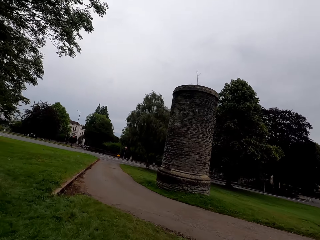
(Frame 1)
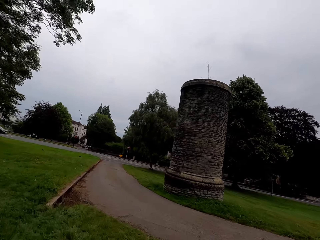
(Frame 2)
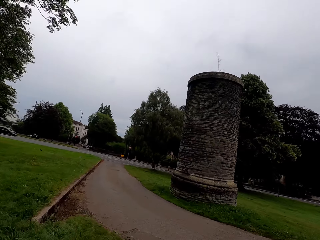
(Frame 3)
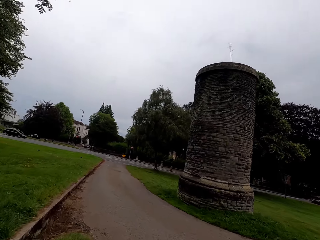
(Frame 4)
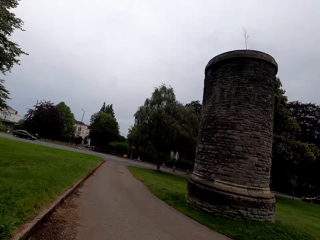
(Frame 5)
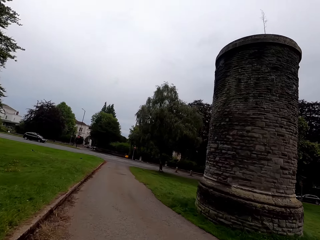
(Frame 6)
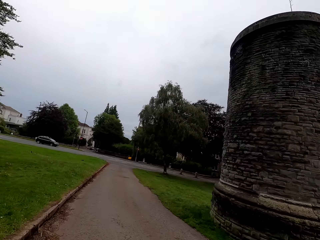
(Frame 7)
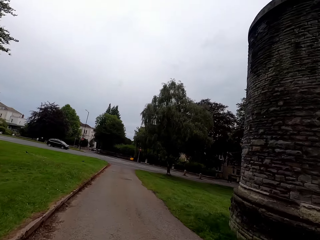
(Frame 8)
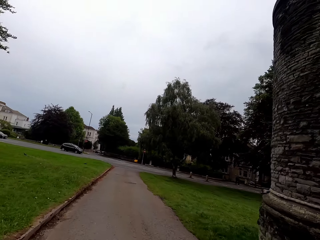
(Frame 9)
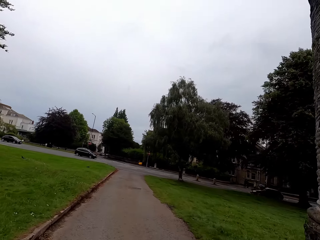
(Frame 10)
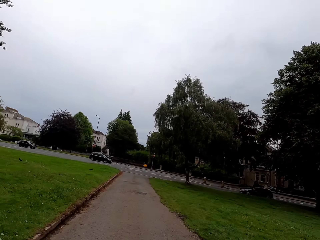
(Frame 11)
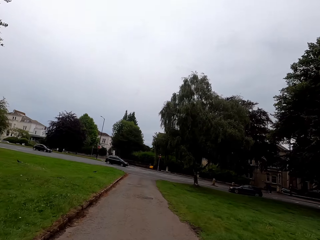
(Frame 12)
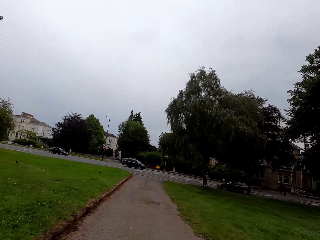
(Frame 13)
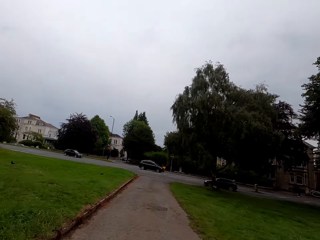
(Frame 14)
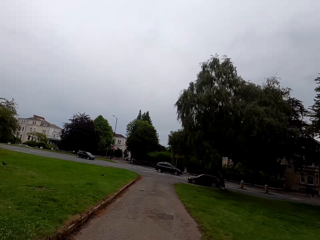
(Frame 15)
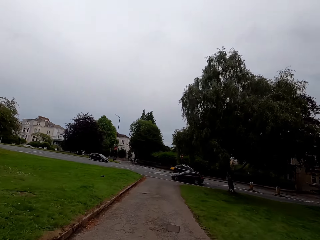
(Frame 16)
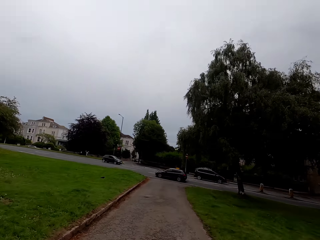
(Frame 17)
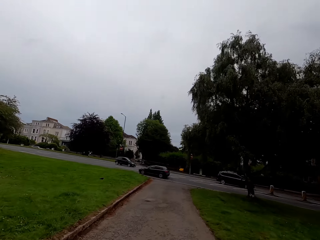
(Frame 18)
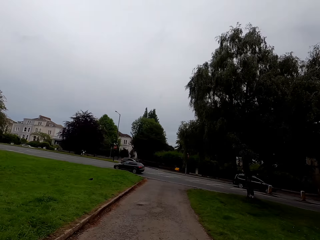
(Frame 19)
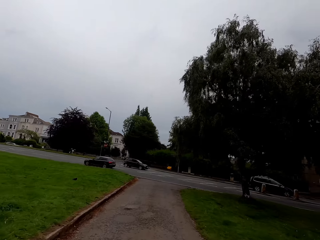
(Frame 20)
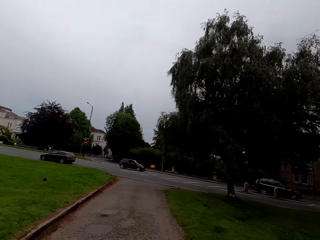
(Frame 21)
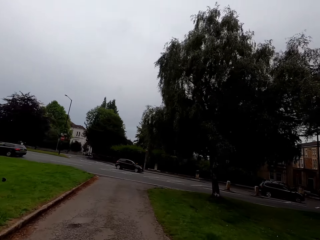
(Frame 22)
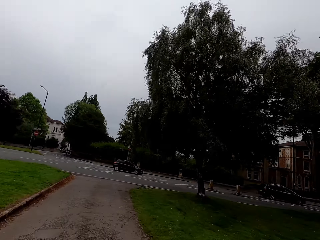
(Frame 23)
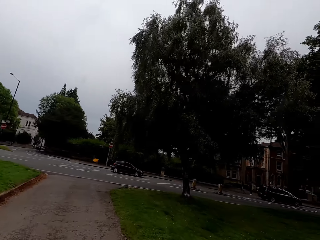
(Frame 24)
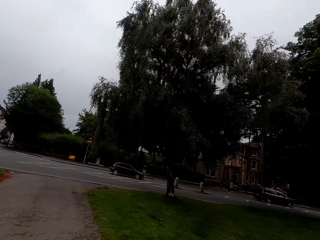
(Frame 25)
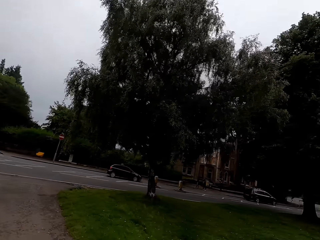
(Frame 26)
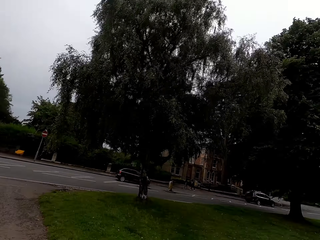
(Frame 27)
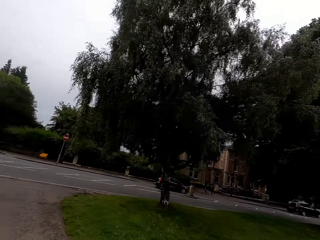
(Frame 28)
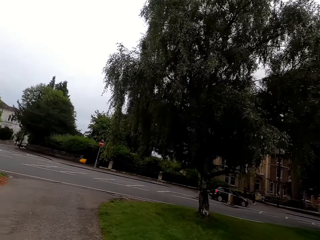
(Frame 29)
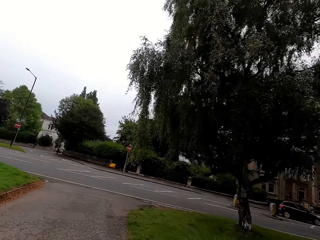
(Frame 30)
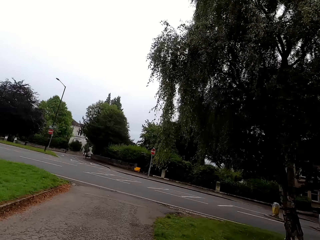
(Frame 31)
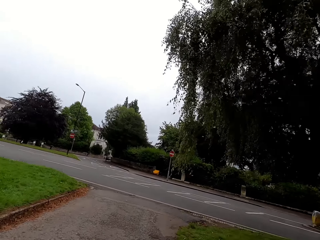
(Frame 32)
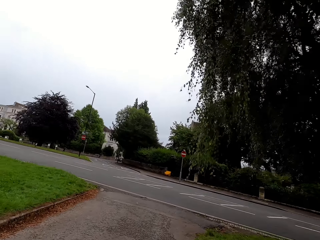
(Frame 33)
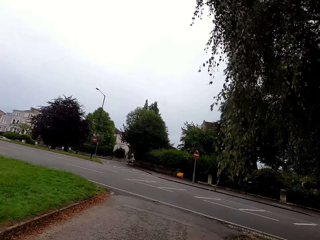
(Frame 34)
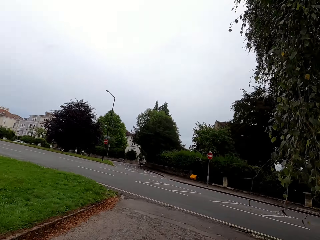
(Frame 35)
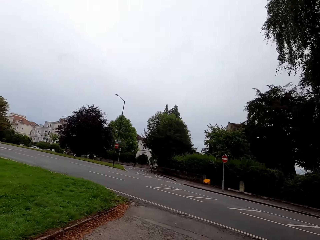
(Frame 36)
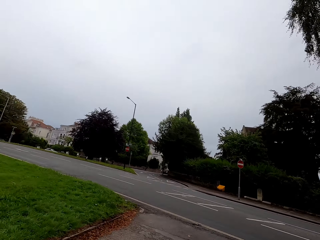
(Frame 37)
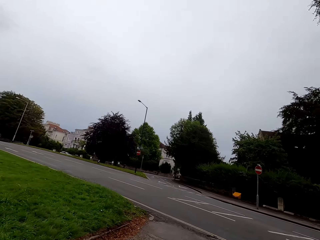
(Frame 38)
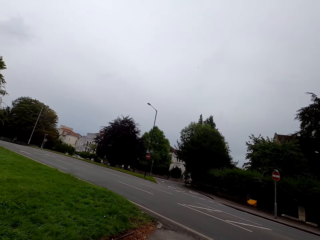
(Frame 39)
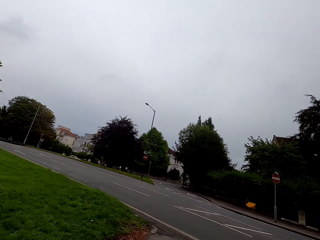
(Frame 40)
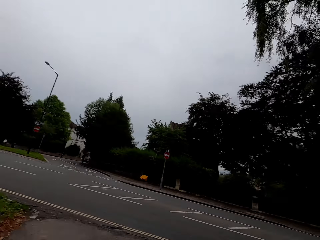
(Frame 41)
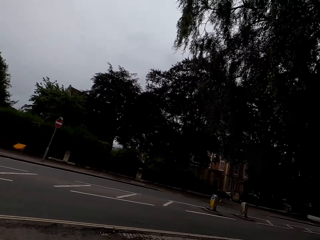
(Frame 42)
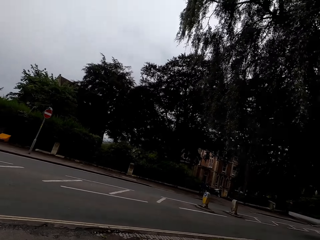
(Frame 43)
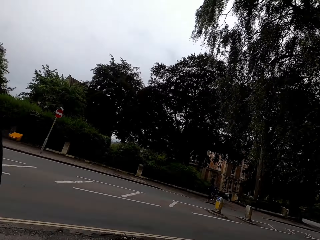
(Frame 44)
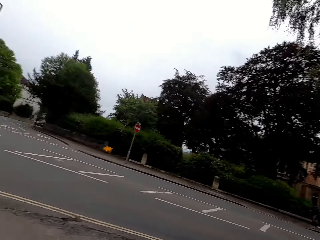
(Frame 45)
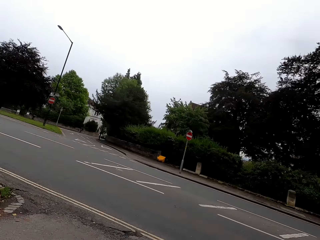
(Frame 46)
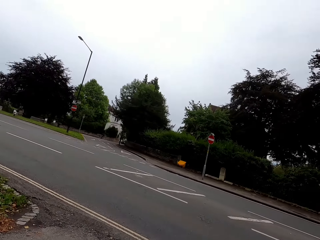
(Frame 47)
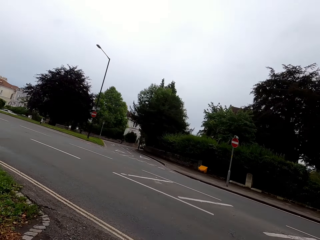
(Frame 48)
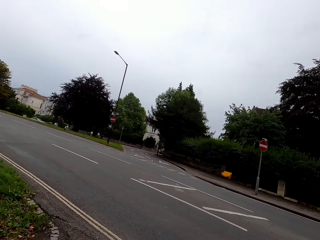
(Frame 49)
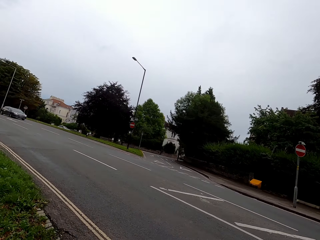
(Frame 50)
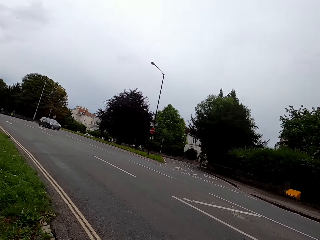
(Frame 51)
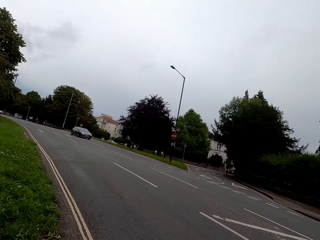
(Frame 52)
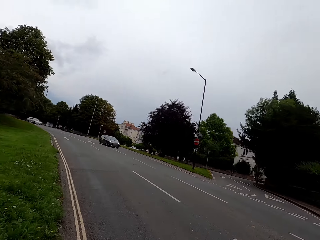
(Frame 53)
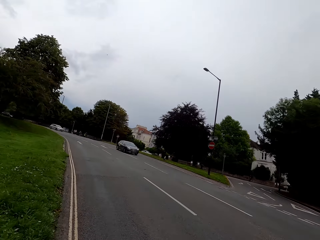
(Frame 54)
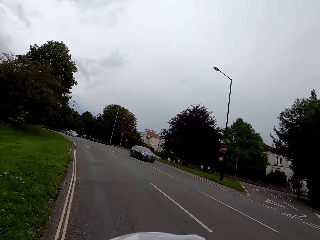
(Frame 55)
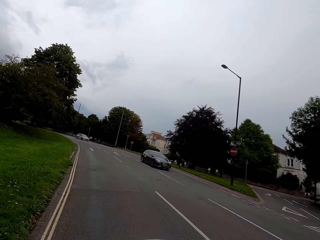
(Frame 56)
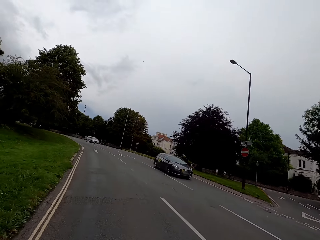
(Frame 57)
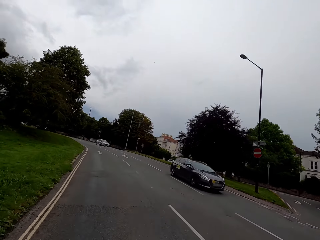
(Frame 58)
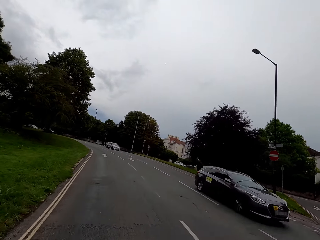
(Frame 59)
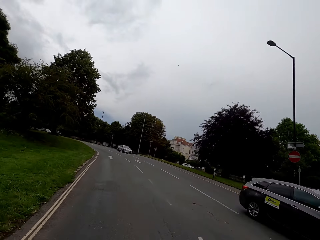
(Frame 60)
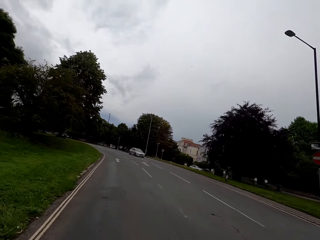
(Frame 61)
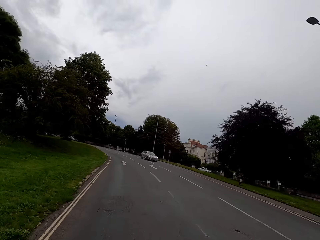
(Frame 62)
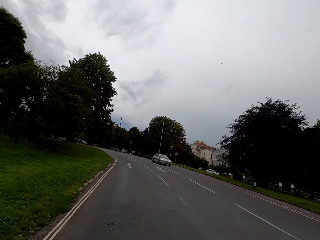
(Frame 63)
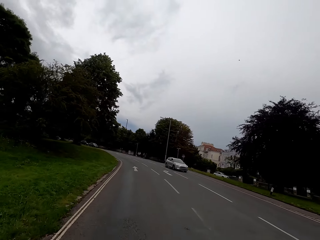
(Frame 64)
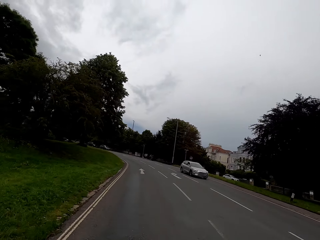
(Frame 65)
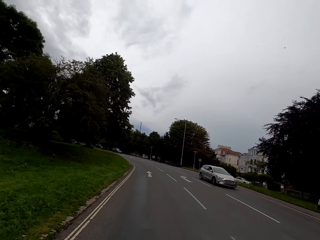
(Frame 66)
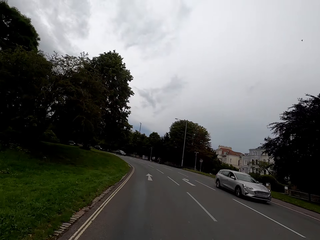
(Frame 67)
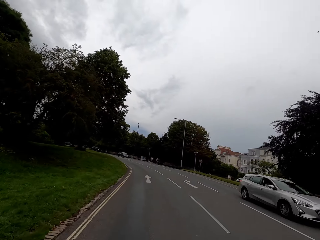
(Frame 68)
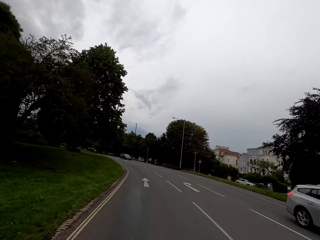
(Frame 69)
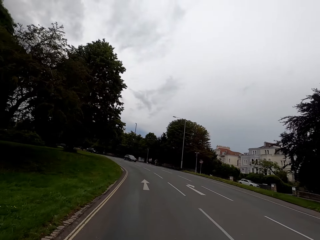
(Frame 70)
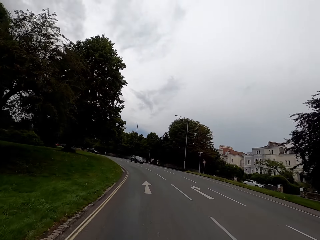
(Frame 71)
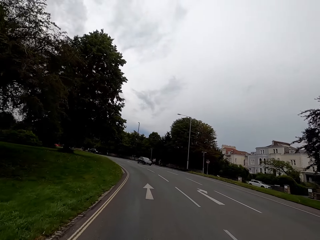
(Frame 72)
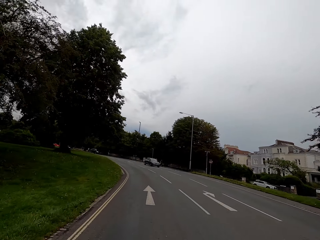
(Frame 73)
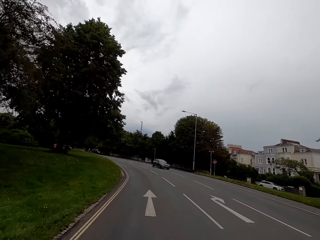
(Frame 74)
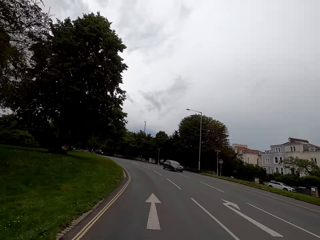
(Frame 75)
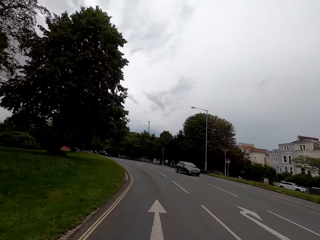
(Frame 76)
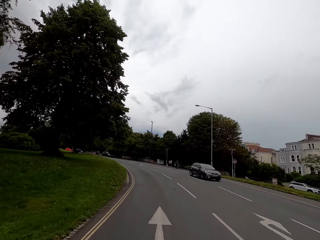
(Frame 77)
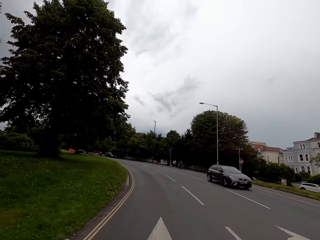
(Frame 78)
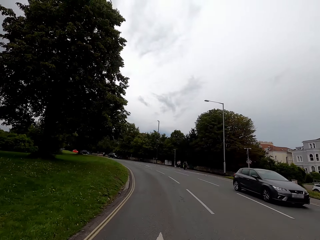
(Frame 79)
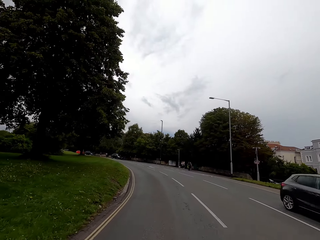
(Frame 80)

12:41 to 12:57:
The camera wearer rides a bike on a pavement. They look across the road. They look at both sides of the road. They ride the bike on the road.

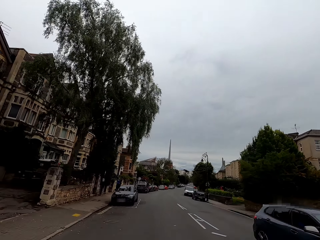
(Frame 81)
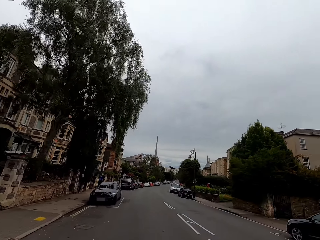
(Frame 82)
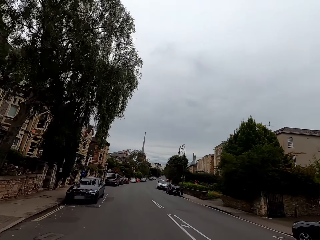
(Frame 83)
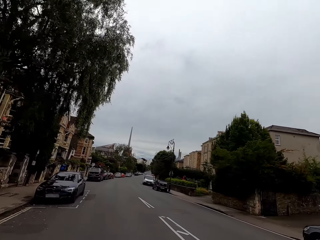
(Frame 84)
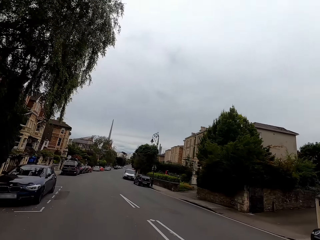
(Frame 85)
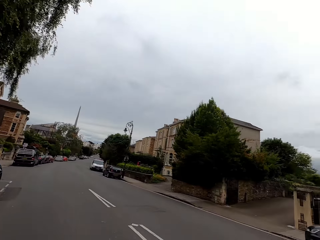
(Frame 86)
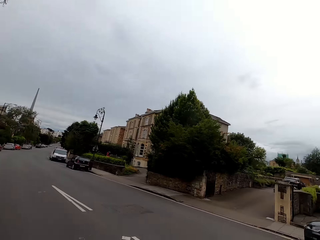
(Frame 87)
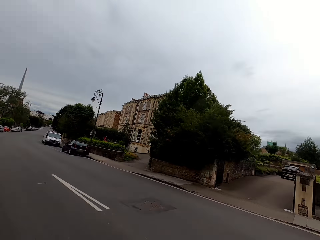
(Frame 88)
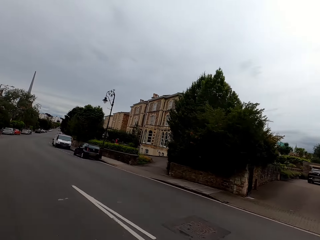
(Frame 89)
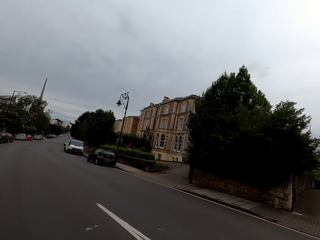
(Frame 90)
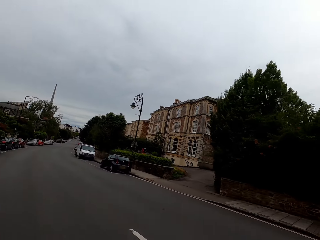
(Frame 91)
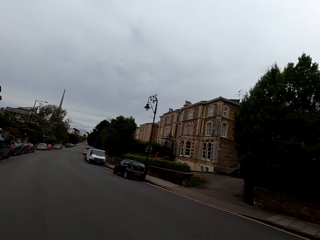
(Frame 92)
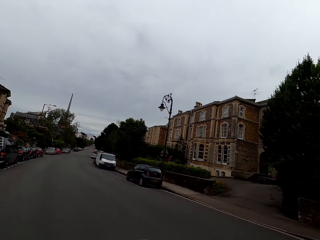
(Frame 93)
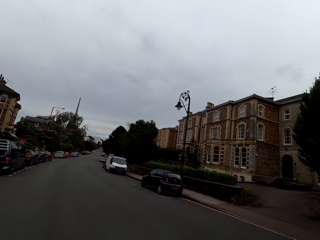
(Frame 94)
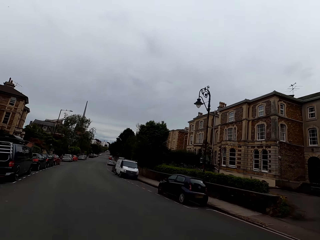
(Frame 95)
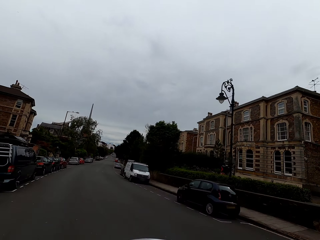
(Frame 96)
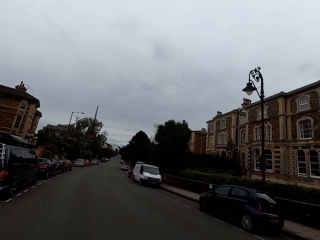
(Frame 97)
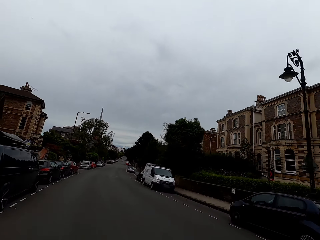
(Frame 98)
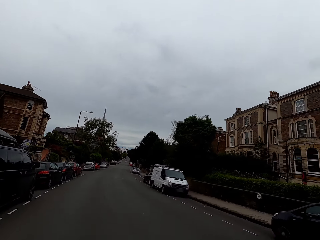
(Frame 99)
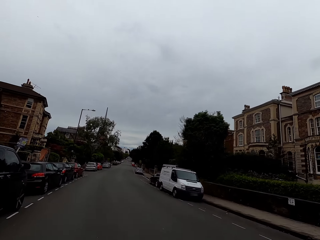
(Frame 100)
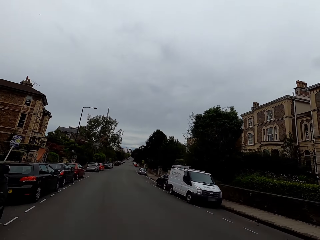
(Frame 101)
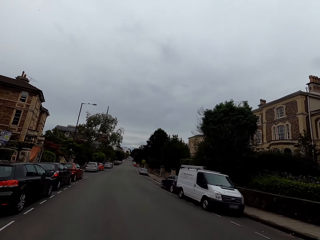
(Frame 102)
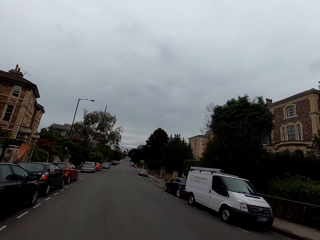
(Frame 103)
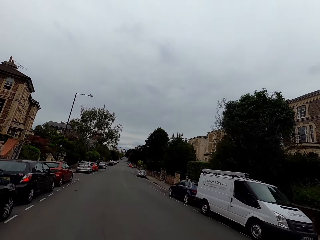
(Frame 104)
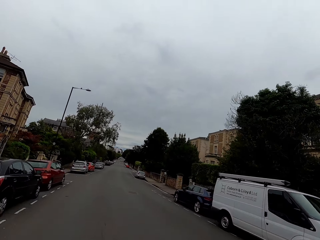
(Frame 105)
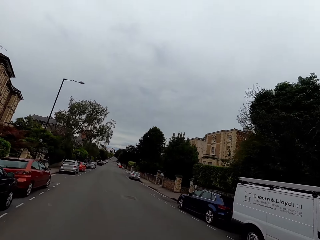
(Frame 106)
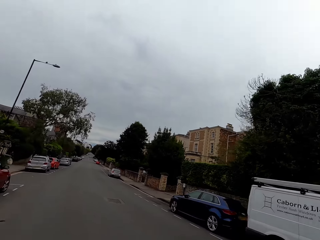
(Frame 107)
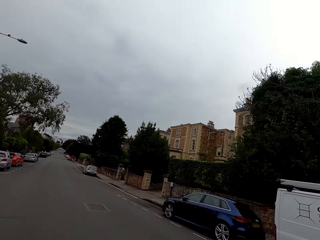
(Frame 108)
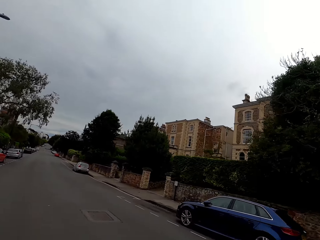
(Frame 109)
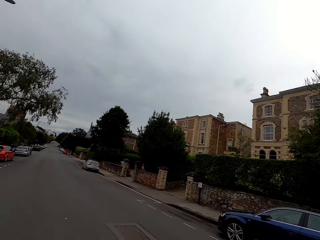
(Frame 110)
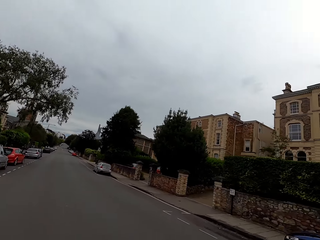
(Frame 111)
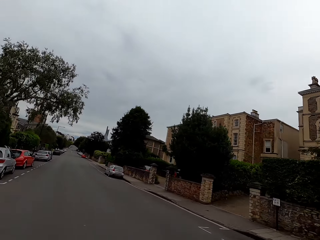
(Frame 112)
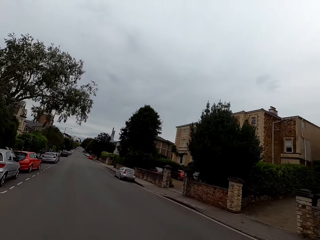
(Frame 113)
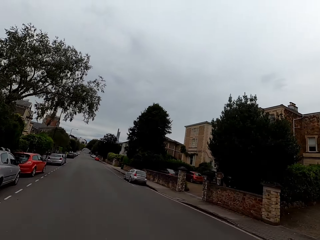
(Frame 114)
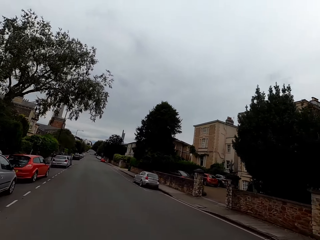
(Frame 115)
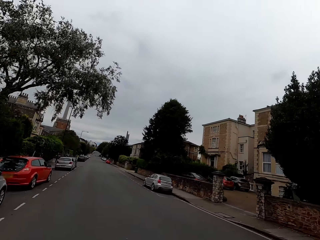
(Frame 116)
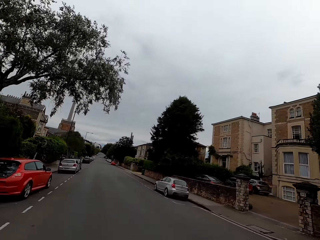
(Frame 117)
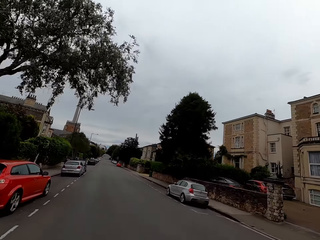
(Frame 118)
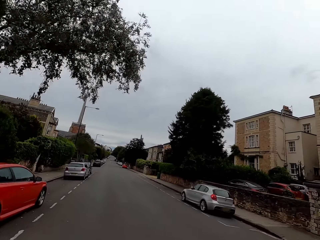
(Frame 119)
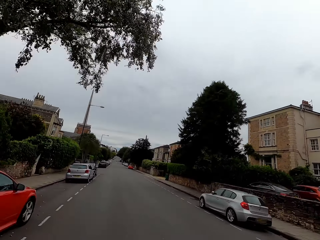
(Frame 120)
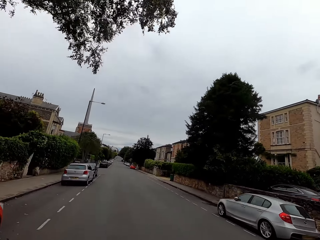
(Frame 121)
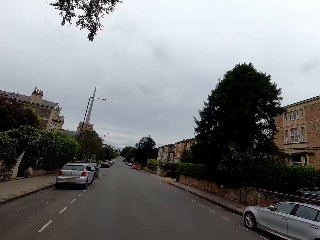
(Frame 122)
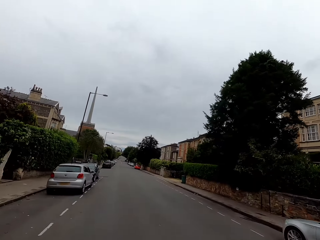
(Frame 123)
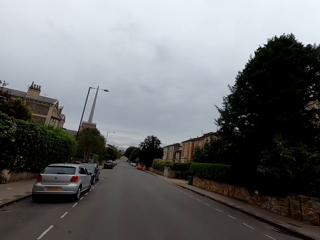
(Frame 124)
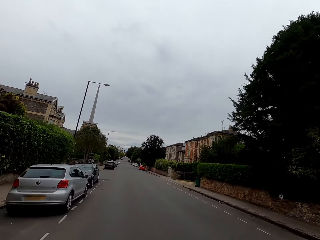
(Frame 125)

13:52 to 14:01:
The camera wearer looks around and rides a bike on the road.
